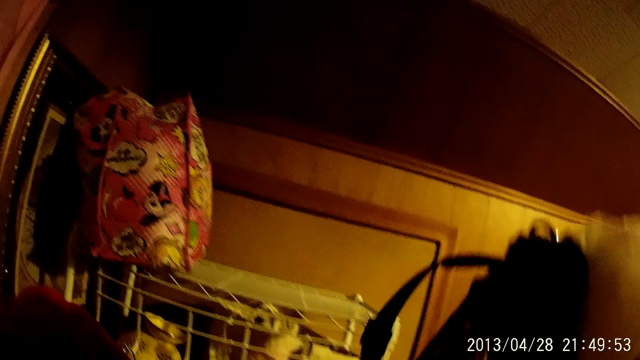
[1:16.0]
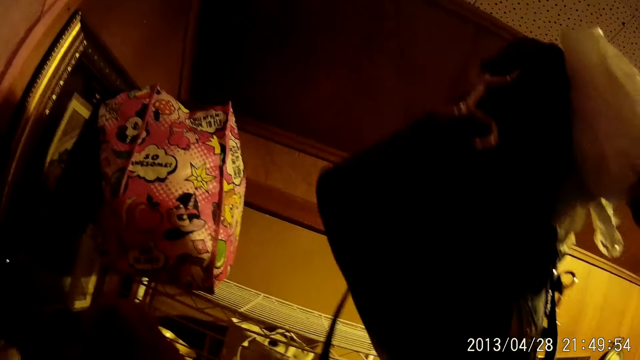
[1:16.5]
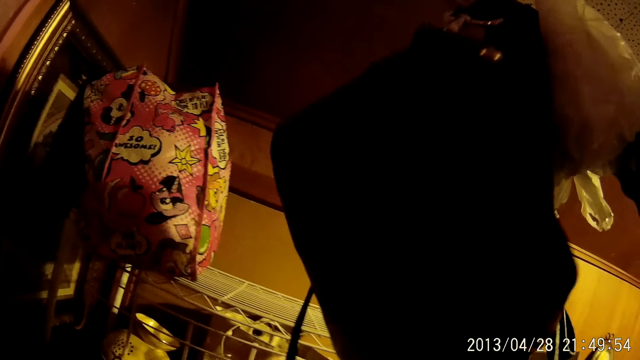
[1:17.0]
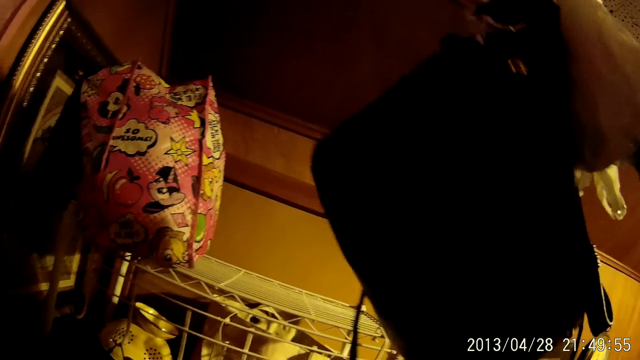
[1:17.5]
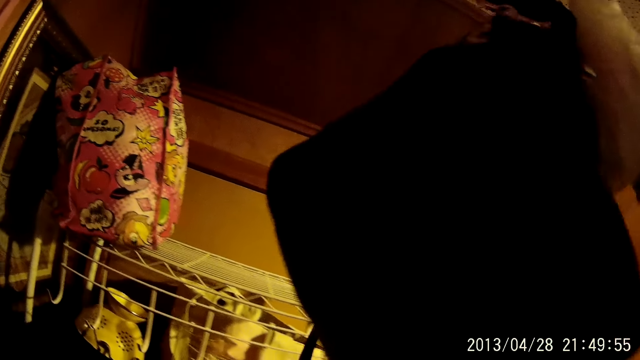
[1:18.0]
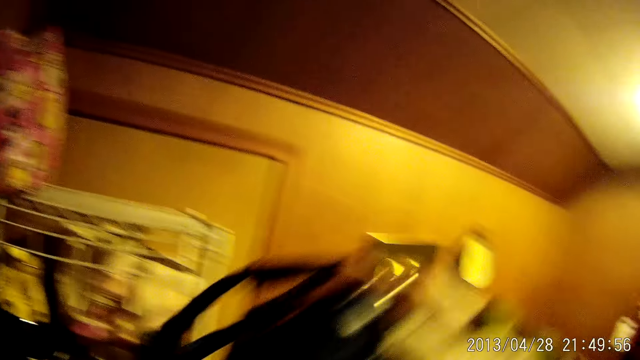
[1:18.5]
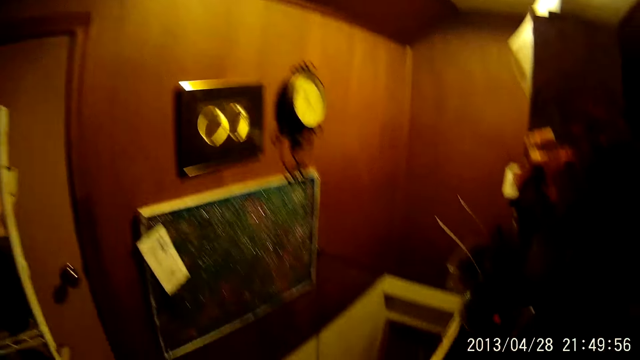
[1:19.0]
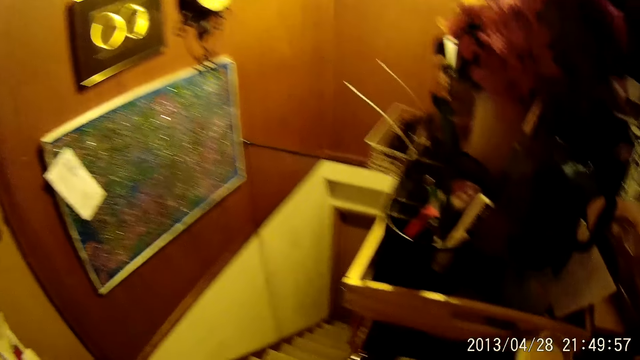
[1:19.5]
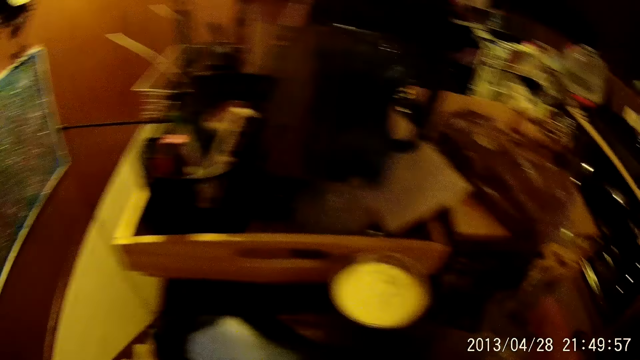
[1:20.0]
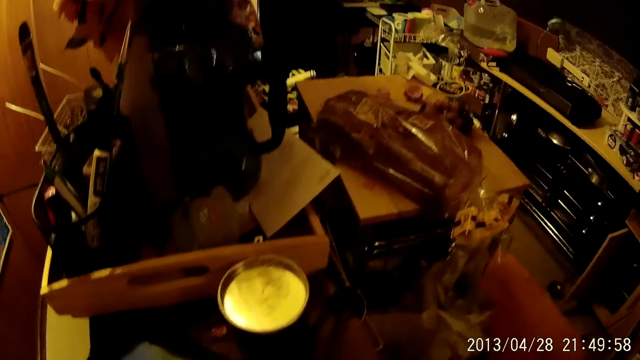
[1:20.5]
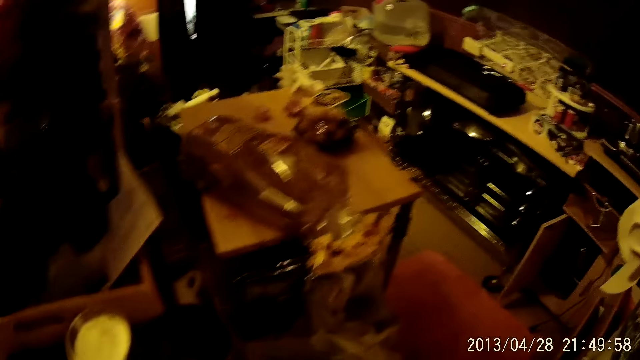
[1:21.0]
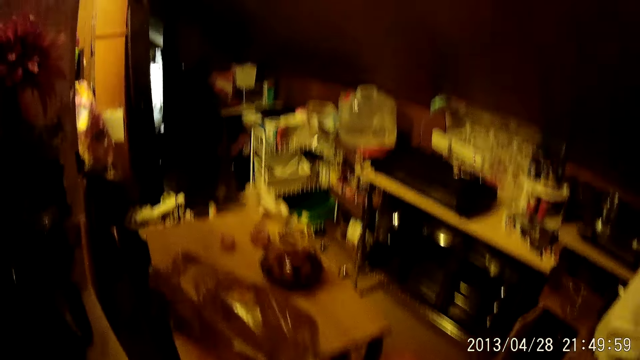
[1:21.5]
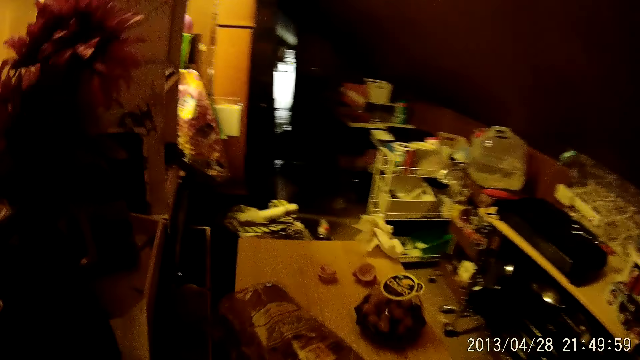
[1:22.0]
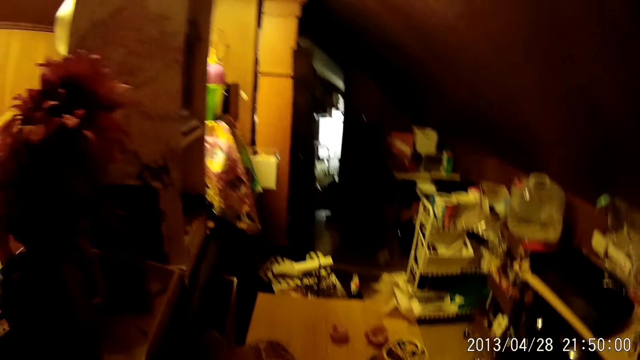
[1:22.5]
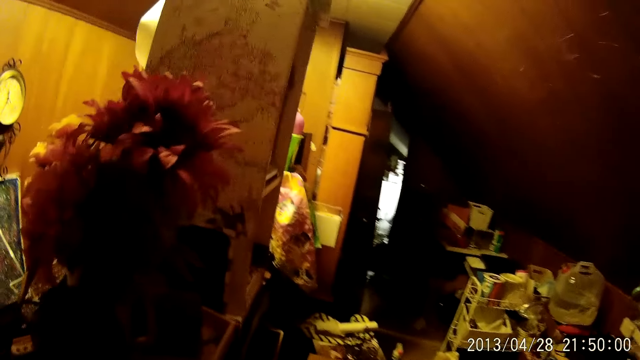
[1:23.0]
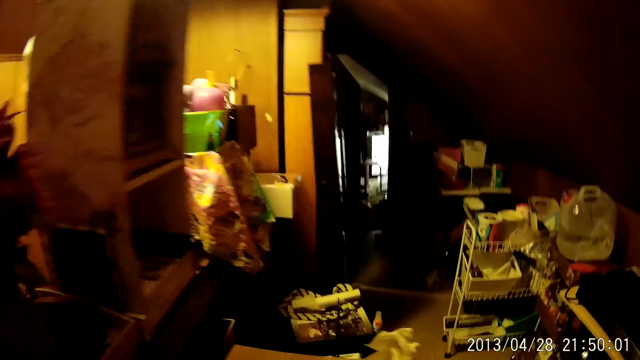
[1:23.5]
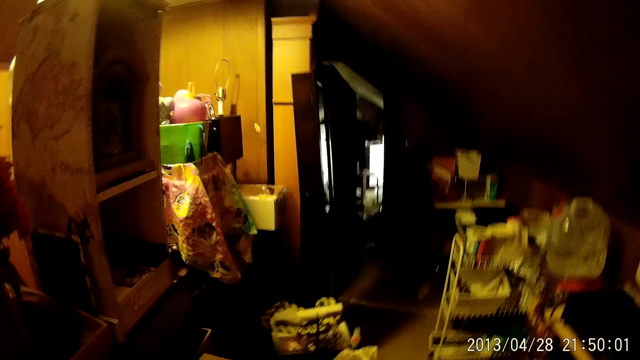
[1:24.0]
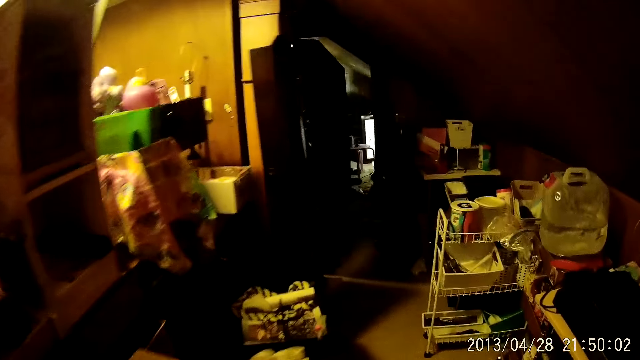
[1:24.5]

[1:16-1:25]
The camera wearer raises the bag. They swing the hand bag. They look around. They walk in the house.

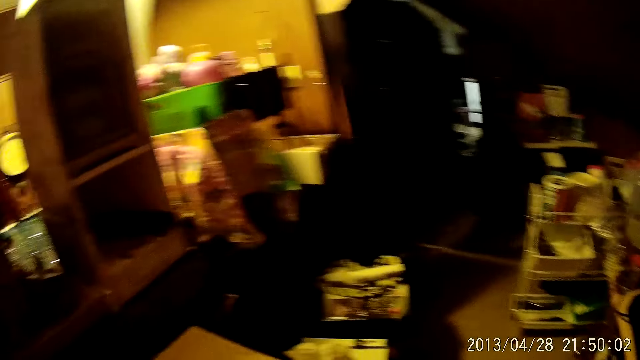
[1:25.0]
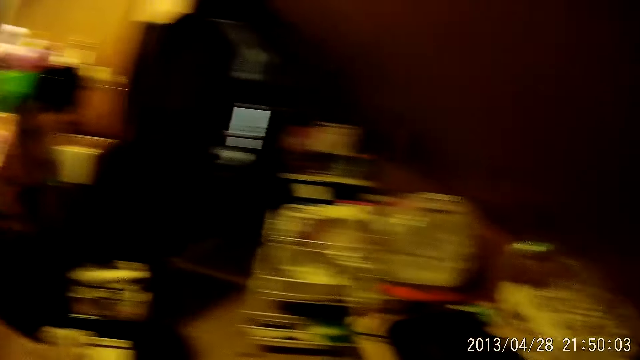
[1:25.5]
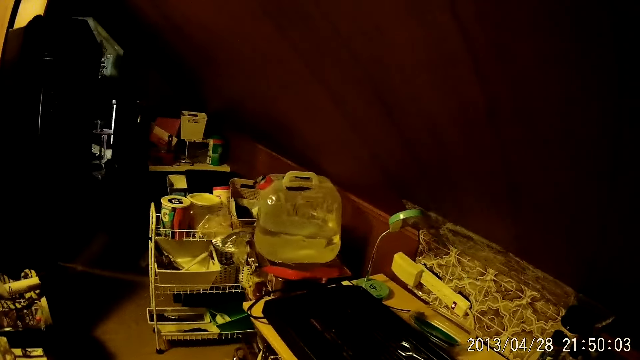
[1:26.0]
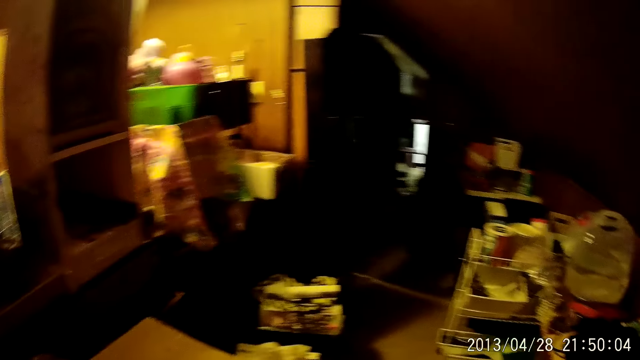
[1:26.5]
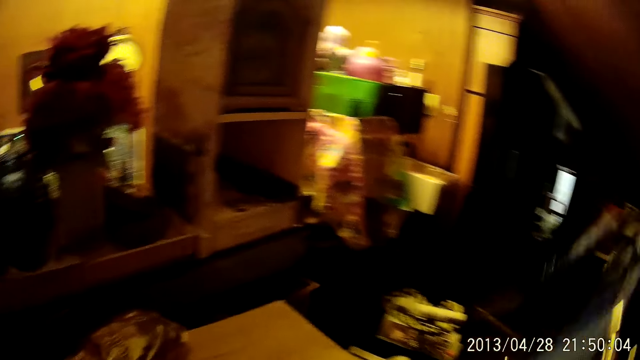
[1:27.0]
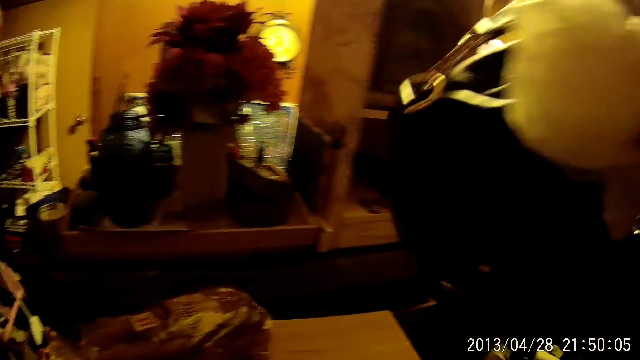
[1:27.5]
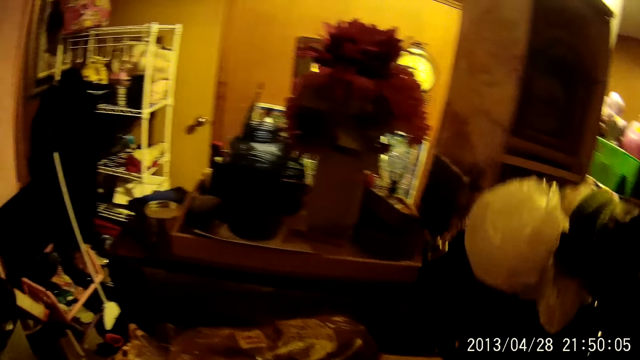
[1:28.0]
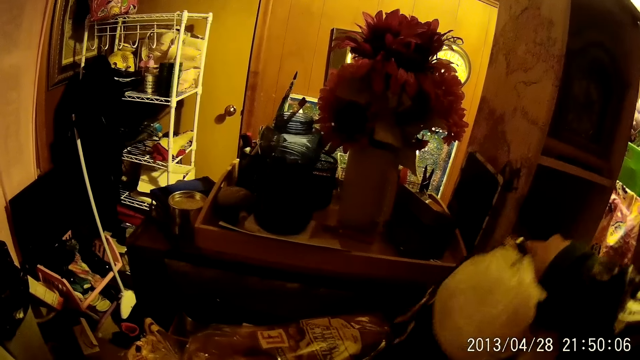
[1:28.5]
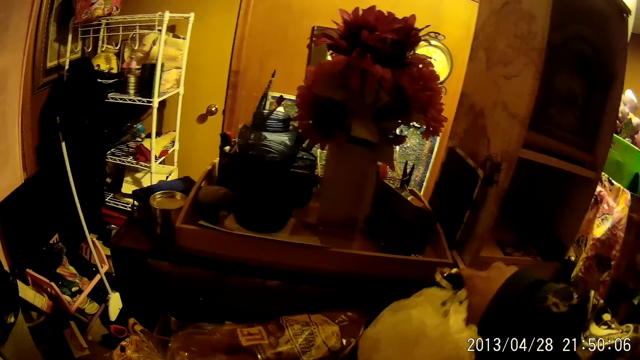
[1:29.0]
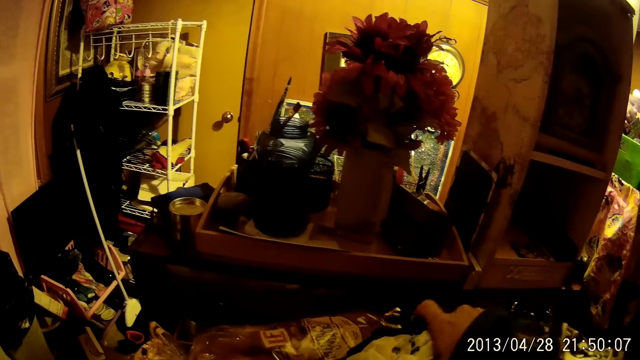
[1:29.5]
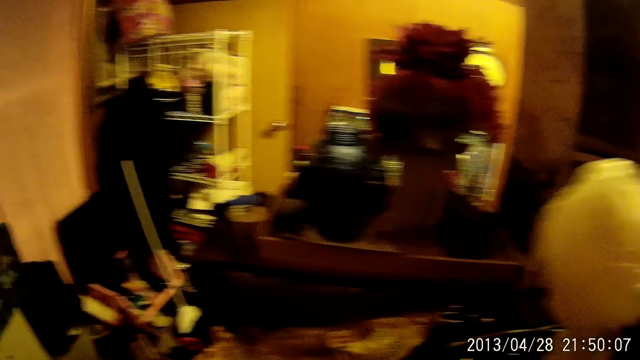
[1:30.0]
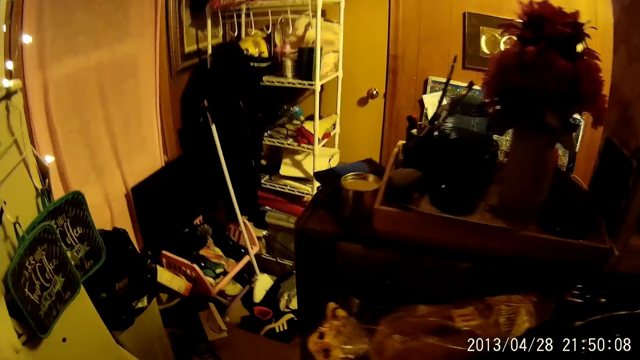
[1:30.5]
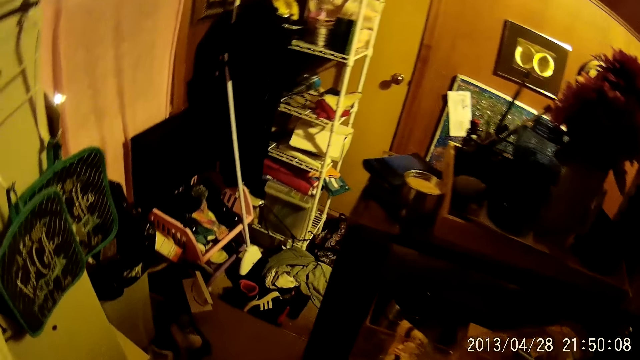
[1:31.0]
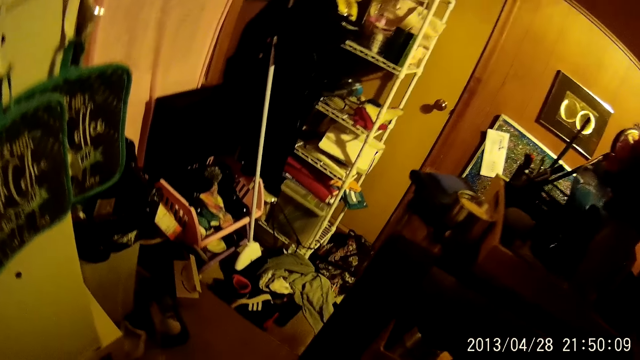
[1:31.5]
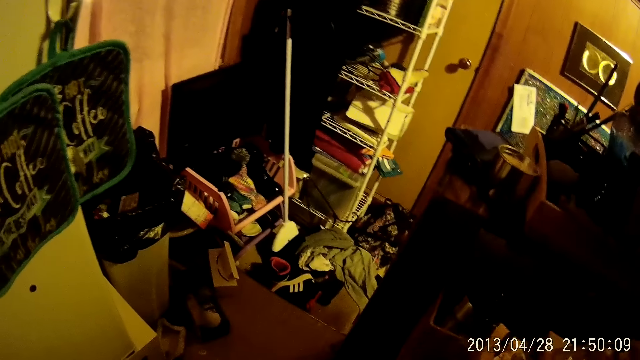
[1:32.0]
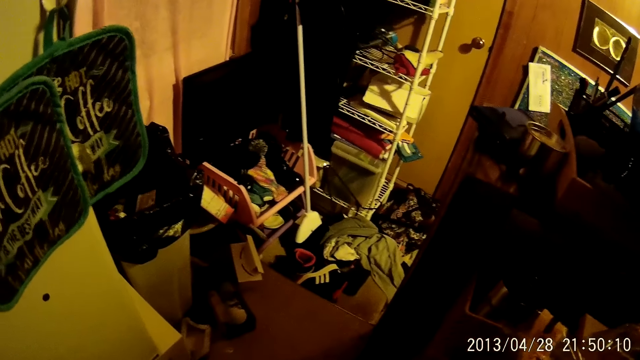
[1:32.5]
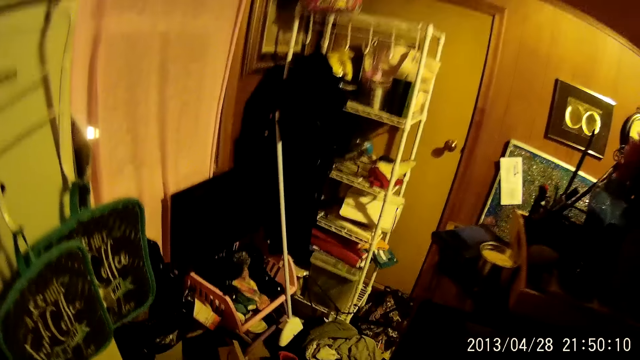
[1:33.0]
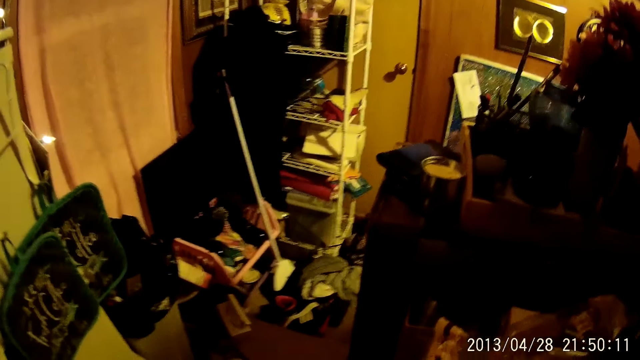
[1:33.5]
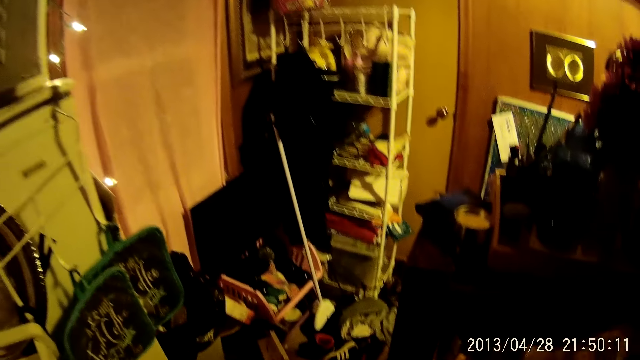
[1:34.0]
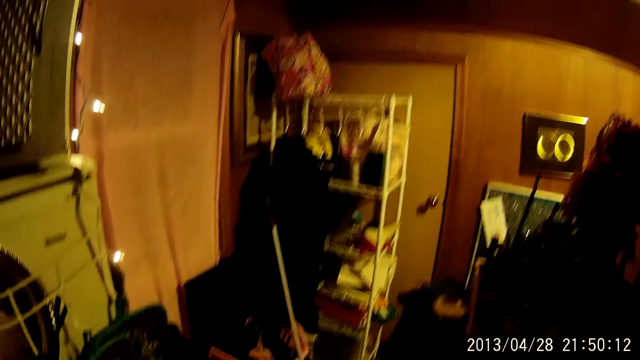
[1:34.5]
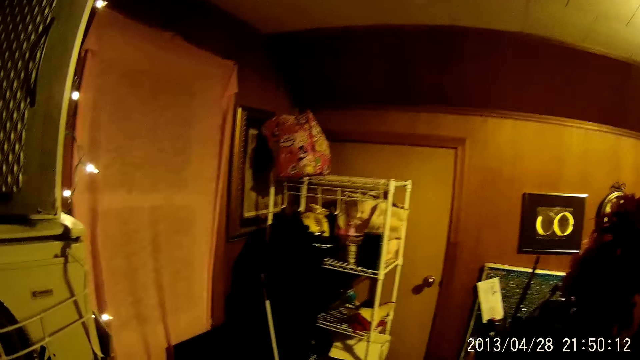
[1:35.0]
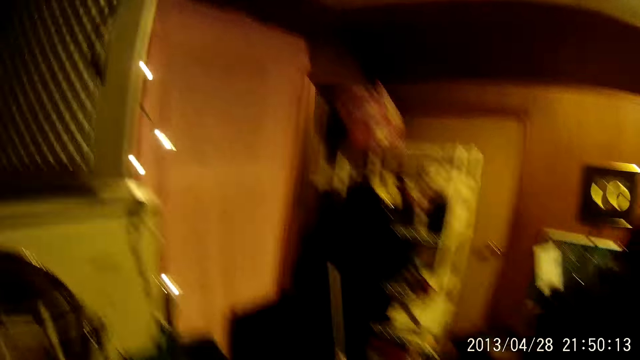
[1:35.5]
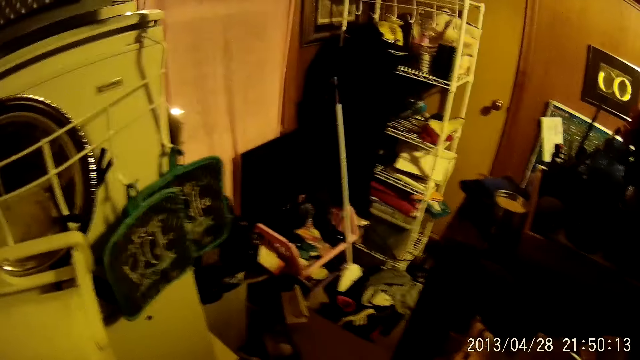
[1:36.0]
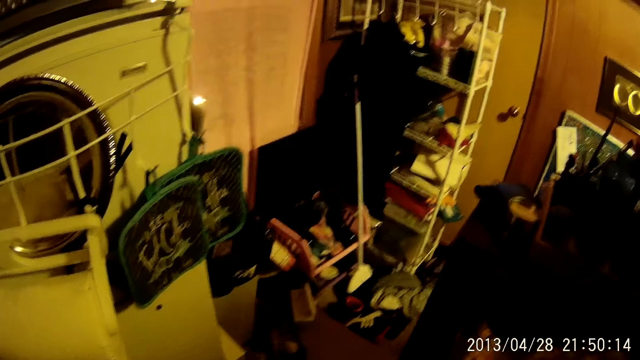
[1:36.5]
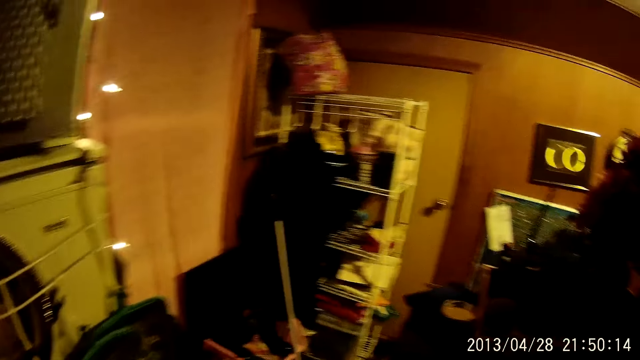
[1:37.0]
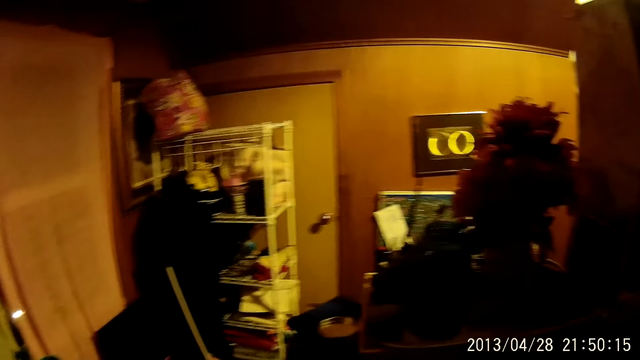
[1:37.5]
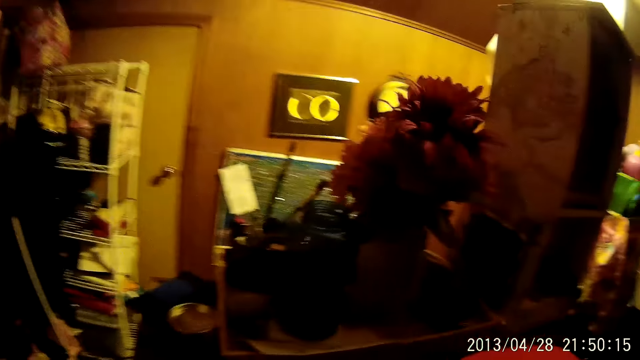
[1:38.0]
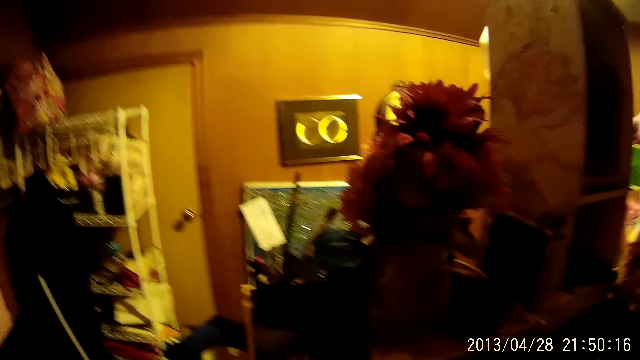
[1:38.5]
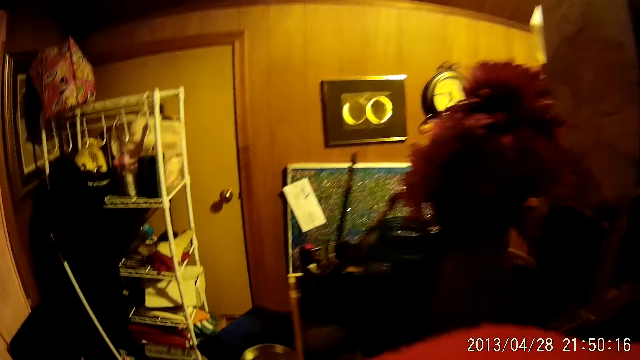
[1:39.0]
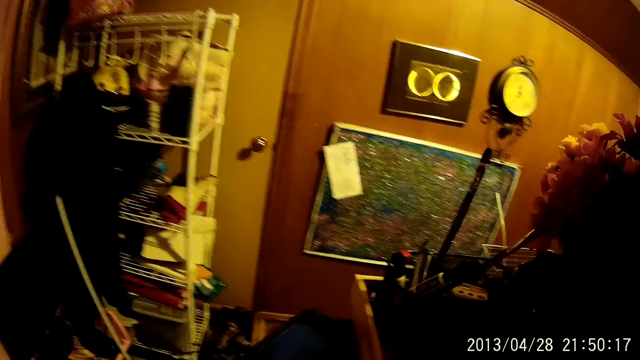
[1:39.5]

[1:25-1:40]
The camera wearer looks around. They place the hand bag on the table. They stare at the room. They walk in the house. They walk.
